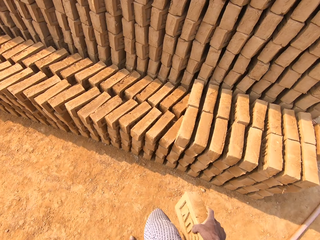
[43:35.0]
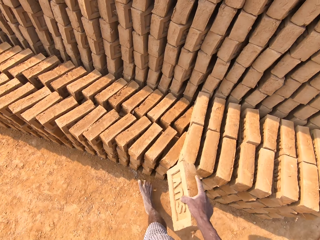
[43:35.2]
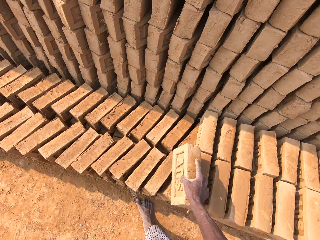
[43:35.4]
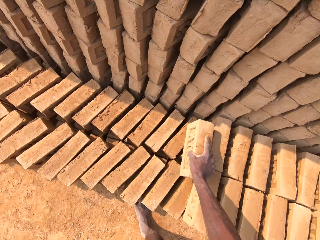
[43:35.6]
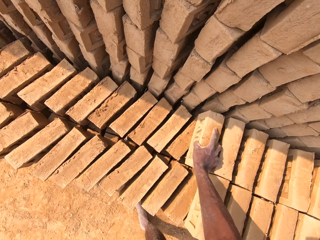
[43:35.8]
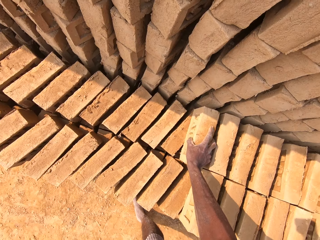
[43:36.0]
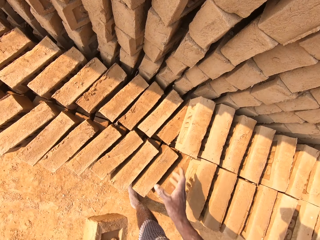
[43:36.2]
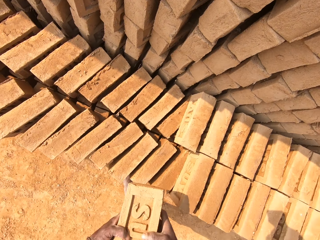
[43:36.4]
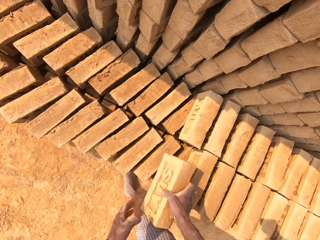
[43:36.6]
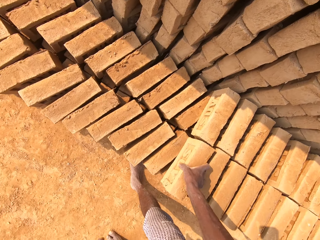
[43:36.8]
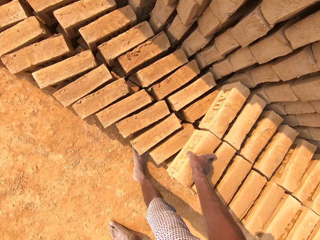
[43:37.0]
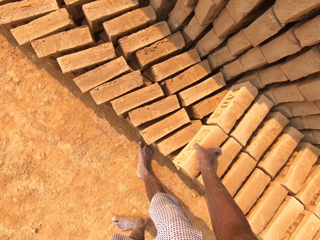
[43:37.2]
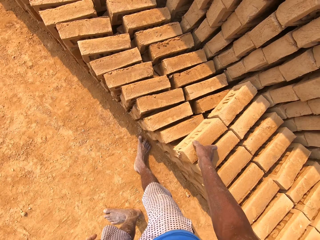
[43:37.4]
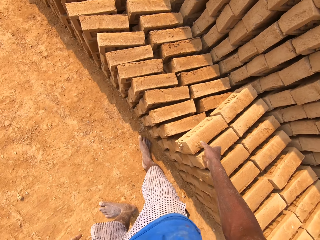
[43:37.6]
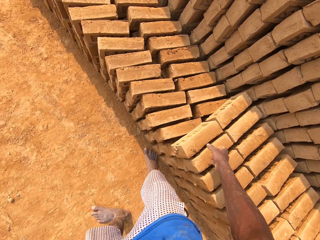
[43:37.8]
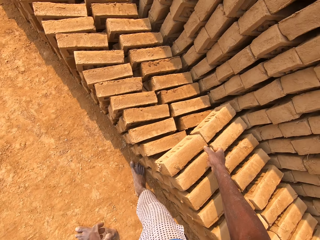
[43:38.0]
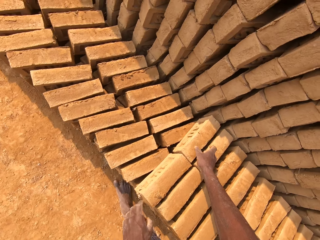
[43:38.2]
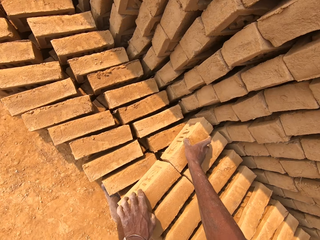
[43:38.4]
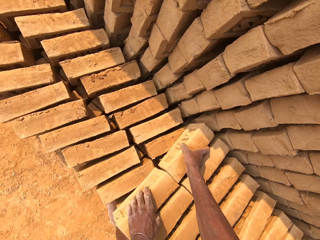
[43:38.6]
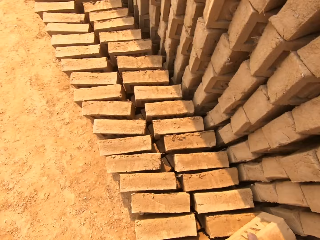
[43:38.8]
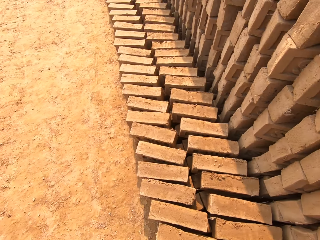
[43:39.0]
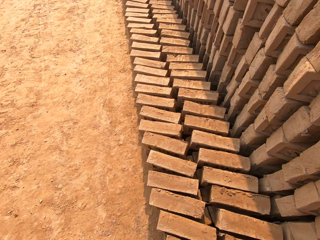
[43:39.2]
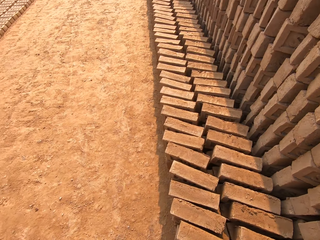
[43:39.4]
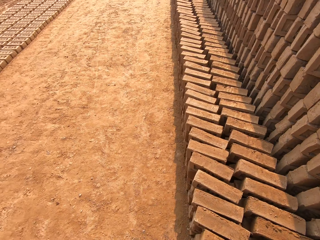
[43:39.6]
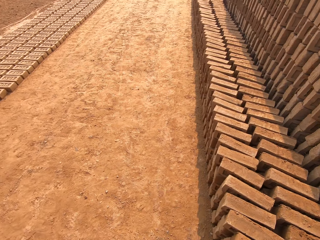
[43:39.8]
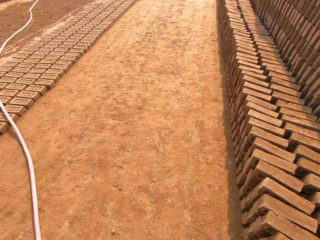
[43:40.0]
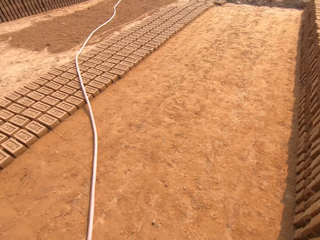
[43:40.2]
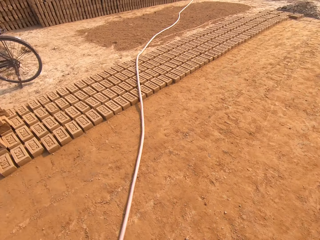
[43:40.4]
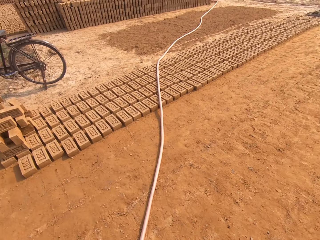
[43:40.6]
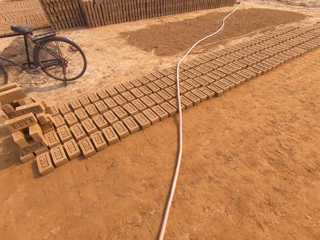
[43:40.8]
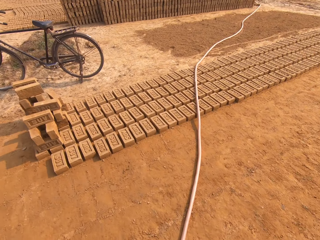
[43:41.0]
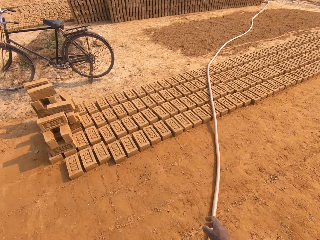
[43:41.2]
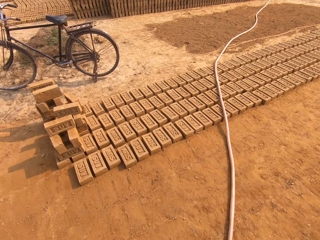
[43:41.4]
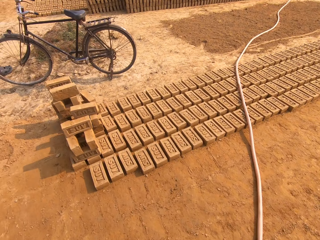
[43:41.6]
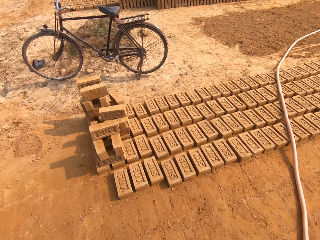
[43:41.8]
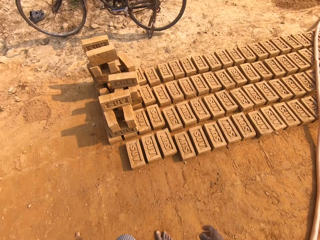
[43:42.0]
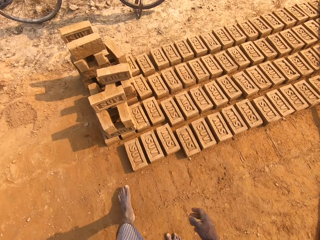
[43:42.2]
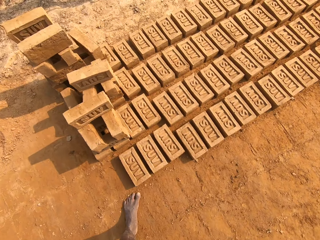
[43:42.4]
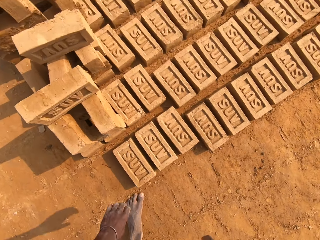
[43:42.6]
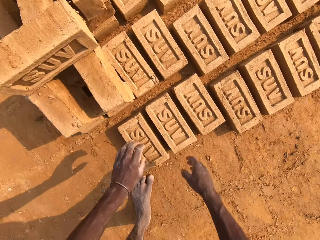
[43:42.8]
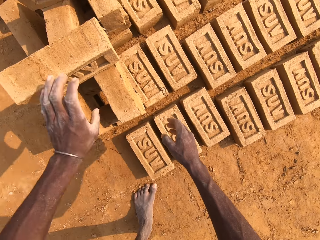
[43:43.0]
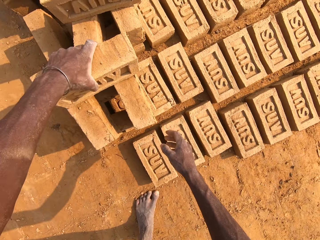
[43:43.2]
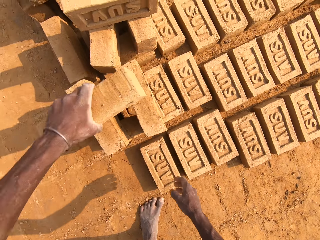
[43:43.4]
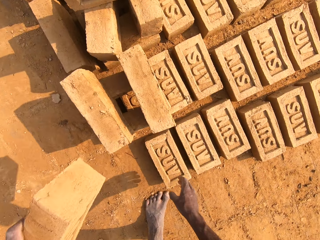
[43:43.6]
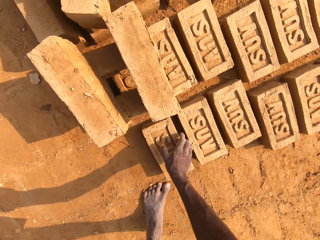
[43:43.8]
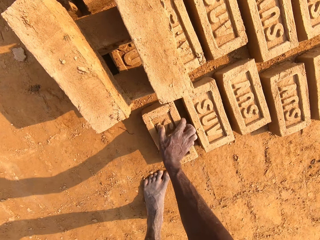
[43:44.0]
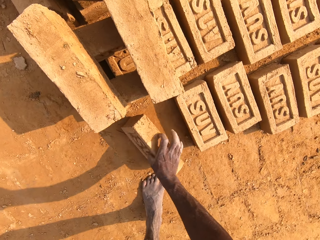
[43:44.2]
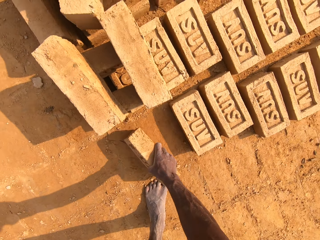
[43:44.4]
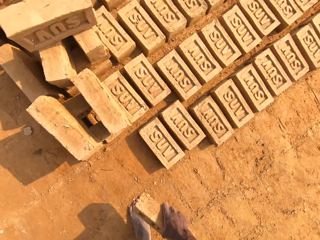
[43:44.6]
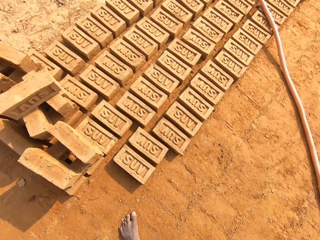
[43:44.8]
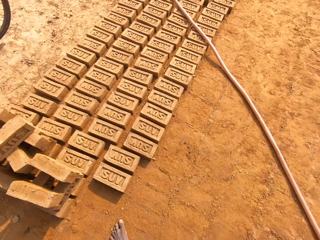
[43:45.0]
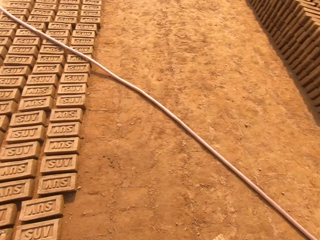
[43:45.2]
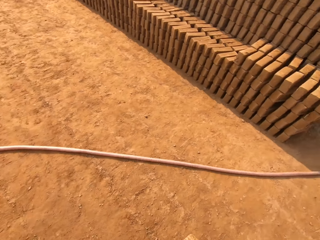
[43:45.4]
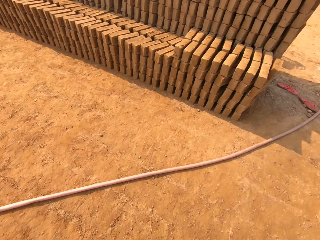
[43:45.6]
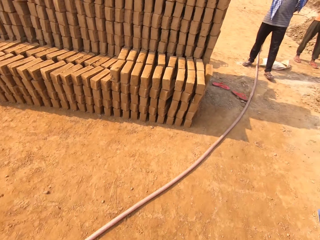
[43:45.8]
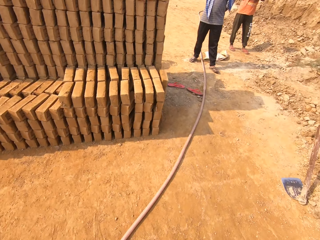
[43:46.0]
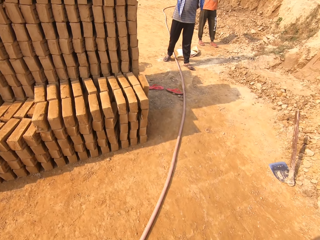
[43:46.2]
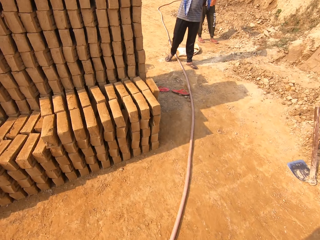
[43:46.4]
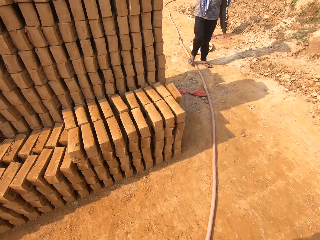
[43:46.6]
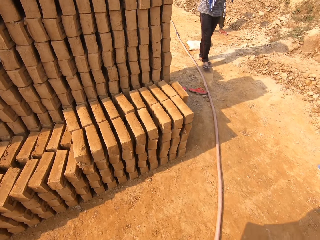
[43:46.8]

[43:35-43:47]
The camera wearer drops the brick on the arranged brick with his right hand. He arranges the brick. He drops the brick on the arranged brick with his right hand again. He walks in the field. He picks up a brick from the arranged bricks with his left hand. He picks up a brick from the ground with his right hand. He walks in the field.

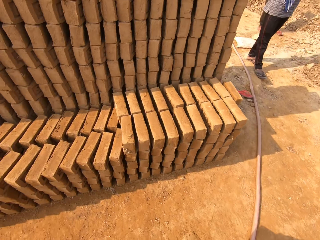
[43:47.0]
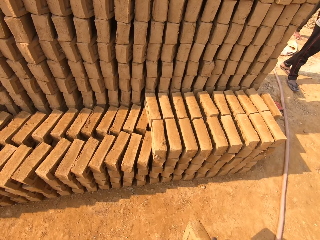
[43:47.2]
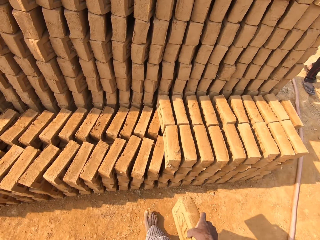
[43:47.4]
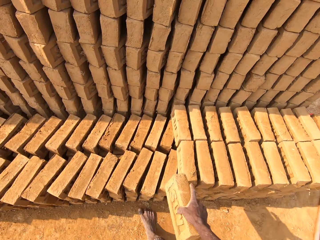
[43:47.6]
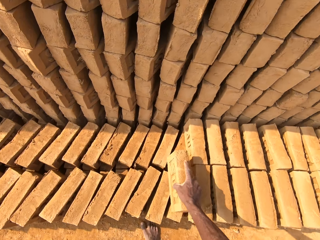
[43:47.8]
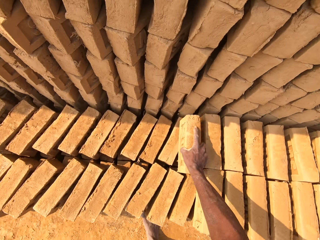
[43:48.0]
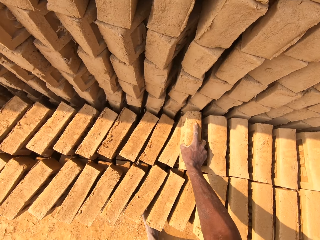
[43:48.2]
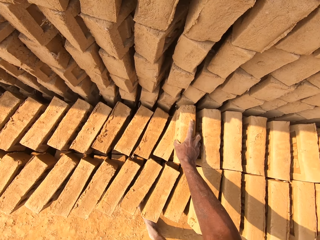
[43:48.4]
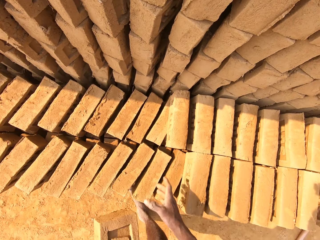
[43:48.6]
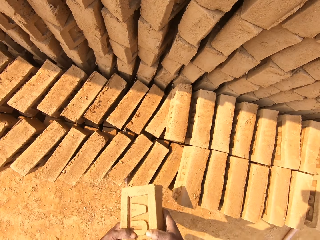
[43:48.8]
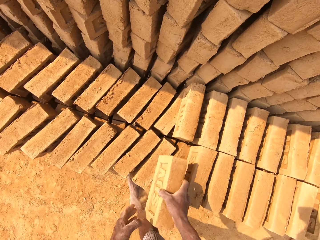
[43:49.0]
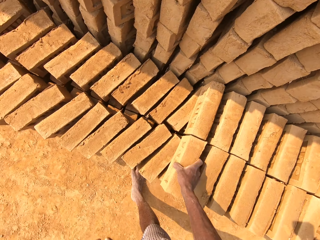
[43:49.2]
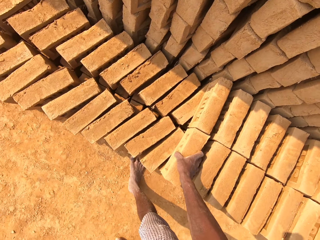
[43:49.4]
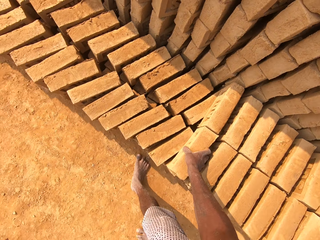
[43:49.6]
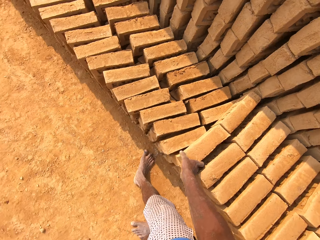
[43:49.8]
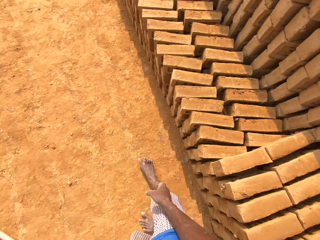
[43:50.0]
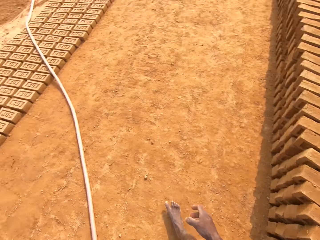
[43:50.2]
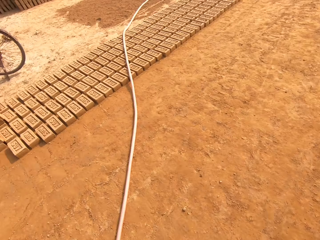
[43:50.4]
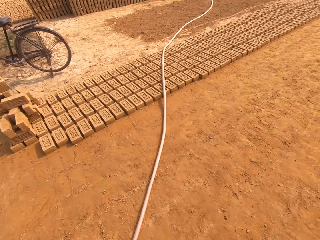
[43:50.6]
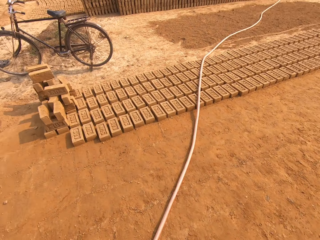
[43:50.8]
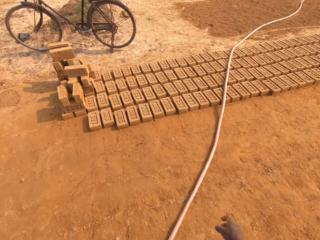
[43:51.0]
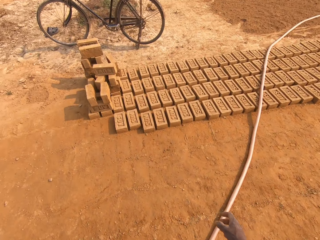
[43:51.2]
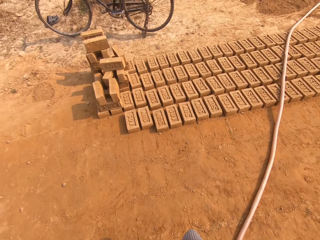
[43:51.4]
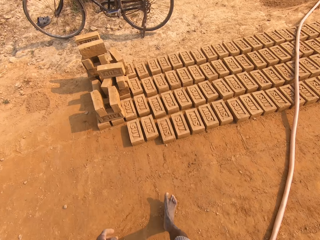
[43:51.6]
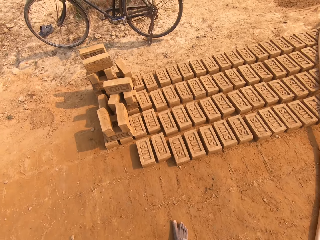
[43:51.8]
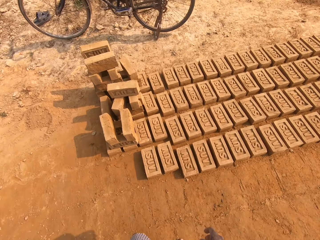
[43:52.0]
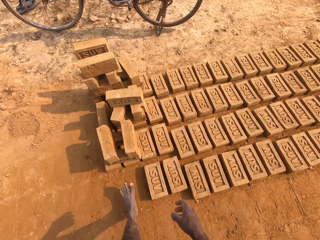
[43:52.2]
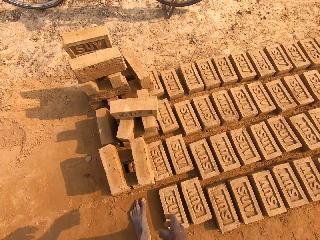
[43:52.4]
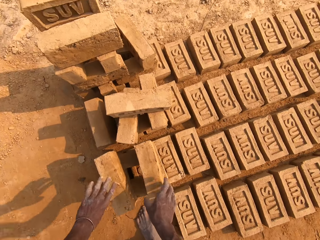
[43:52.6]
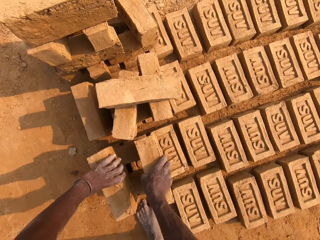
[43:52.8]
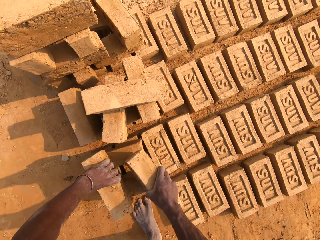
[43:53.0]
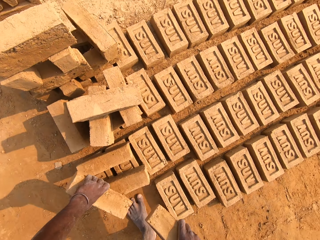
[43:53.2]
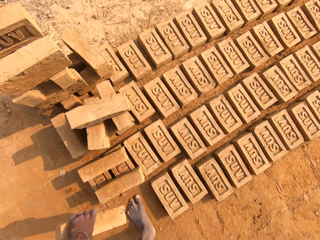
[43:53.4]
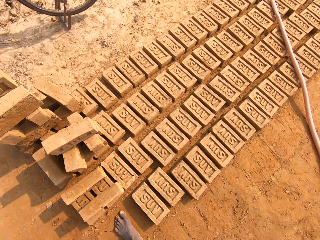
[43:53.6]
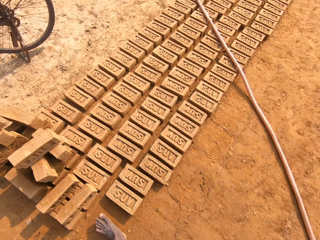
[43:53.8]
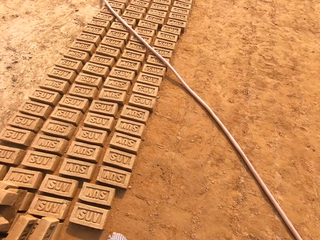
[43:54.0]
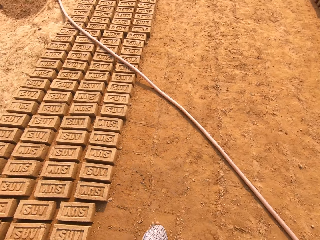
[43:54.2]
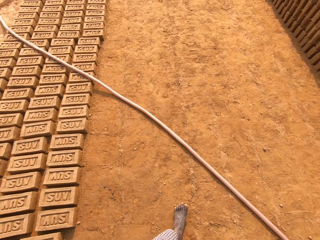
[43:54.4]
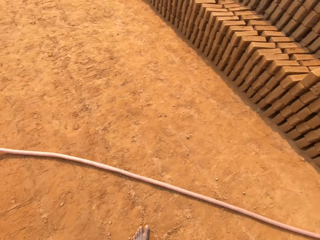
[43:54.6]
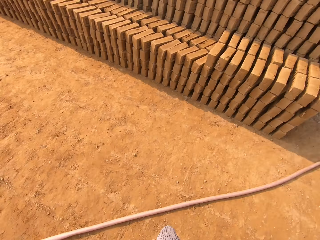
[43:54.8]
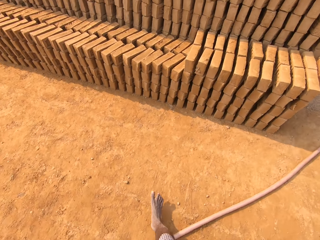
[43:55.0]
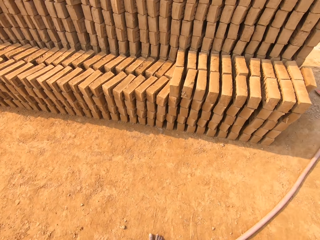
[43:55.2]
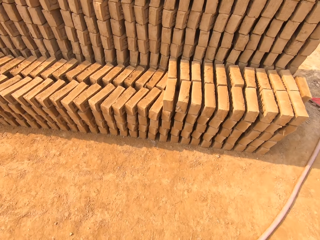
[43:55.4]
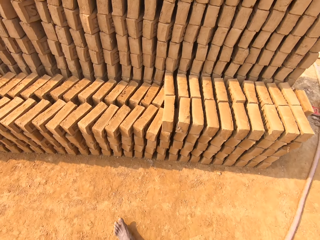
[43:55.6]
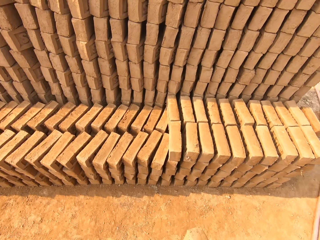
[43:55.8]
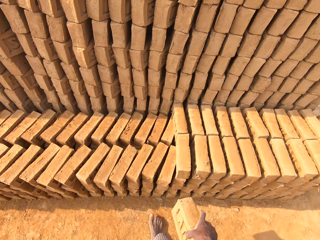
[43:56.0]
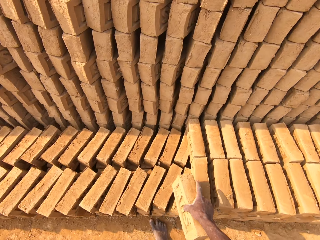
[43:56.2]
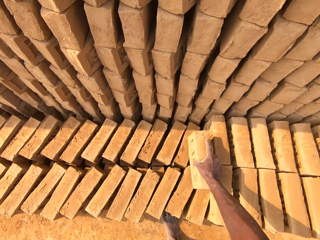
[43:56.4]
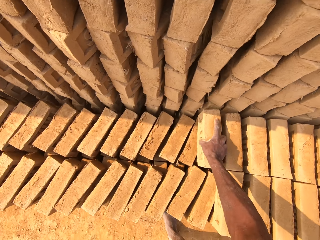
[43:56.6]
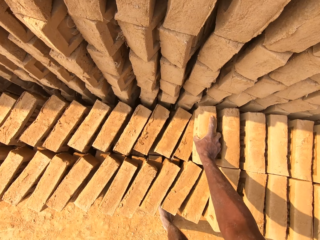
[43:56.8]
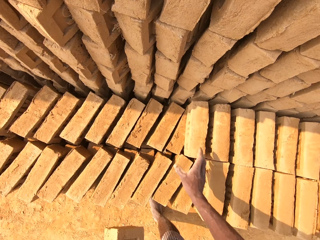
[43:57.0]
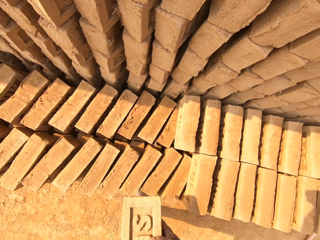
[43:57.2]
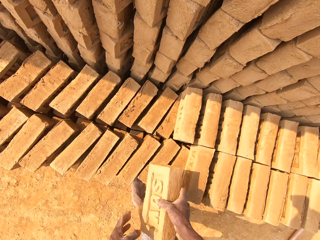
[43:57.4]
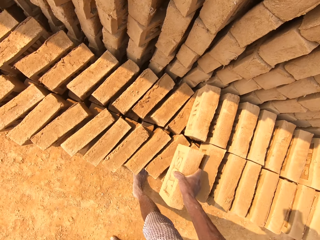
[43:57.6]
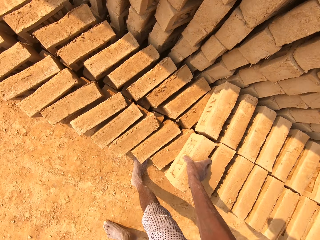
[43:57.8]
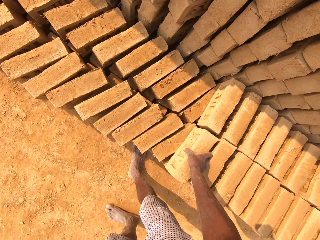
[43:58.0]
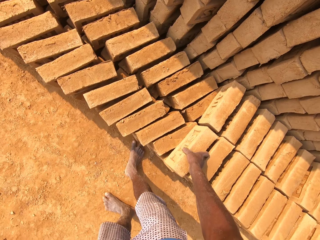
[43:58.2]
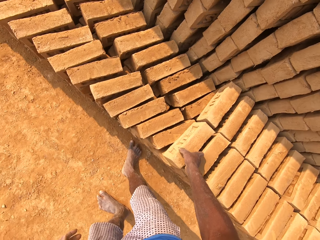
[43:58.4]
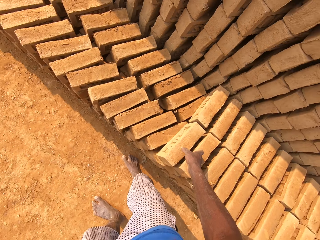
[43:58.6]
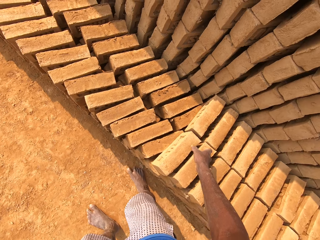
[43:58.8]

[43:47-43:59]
The camera wearer arranges the brick. He drops the brick on the arranged brick with his right hand. He drops the brick on the arranged brick with his right hand again. He walks in the field. He picks up bricks from the arranged bricks with both hands. He walks in the field. He arranges the brick. He drops the brick on the arranged brick with his right hand. He drops the brick on the arranged brick with his right hand again.
